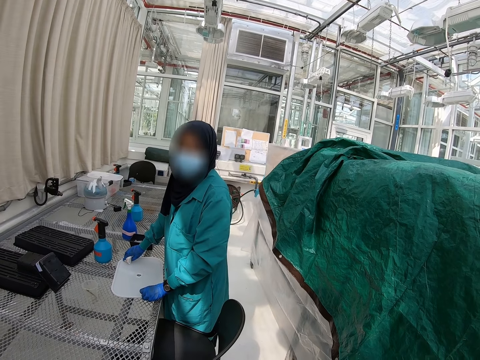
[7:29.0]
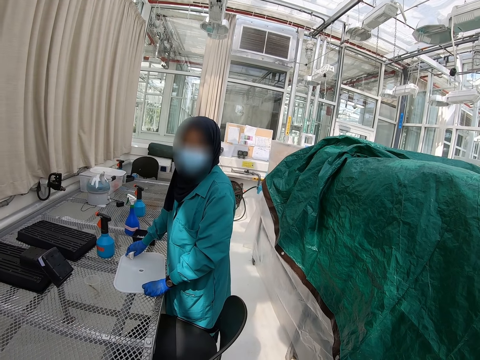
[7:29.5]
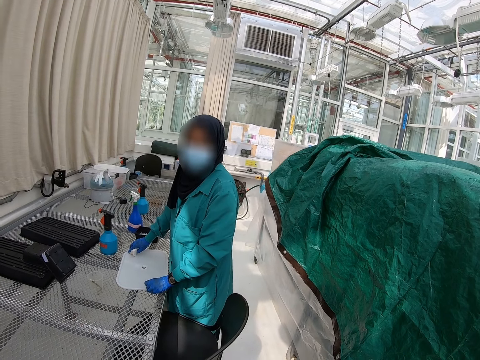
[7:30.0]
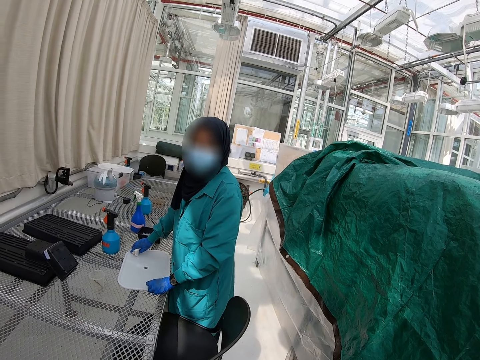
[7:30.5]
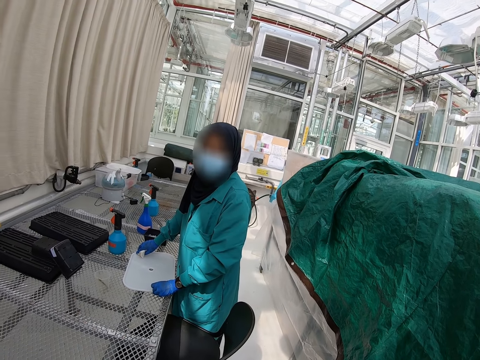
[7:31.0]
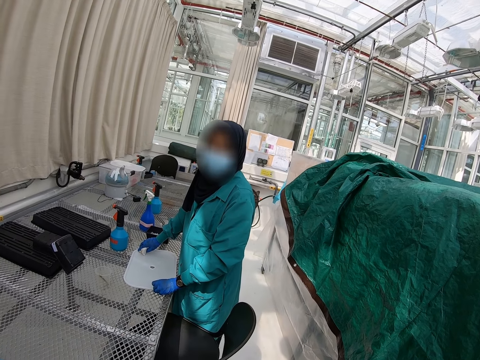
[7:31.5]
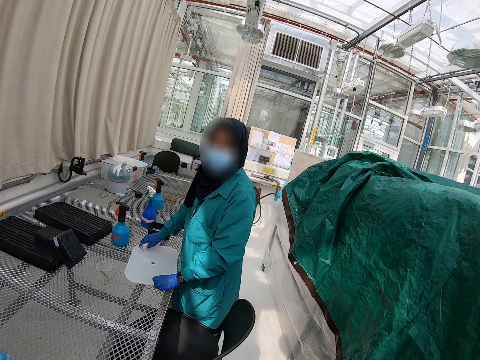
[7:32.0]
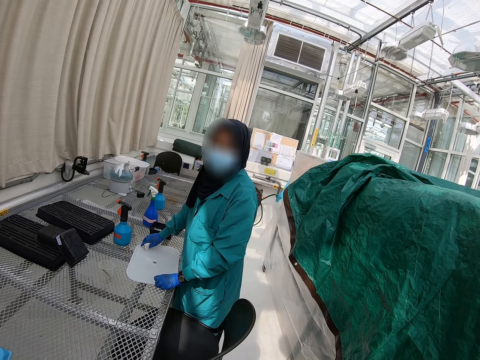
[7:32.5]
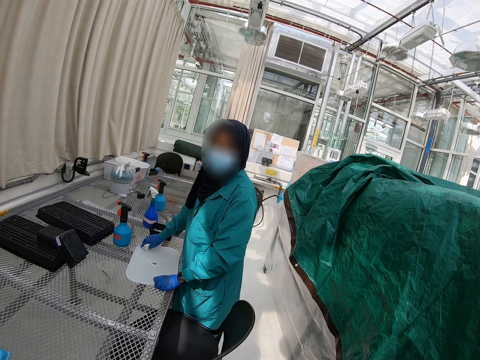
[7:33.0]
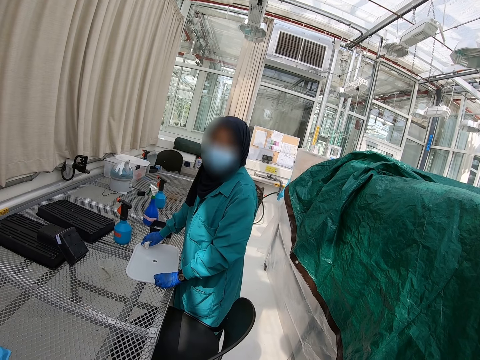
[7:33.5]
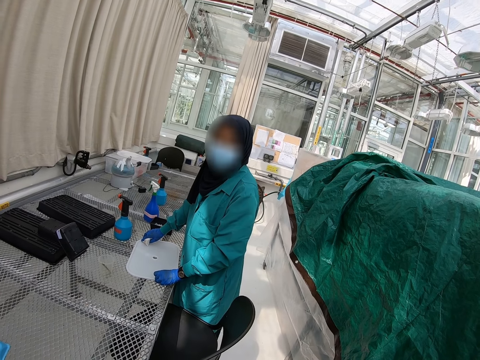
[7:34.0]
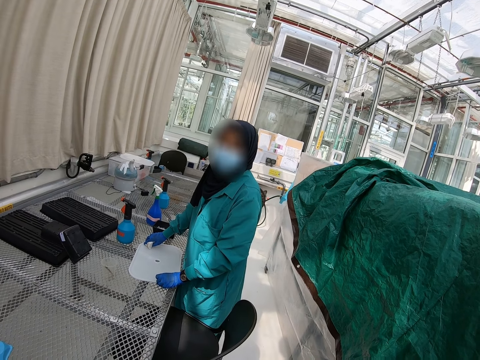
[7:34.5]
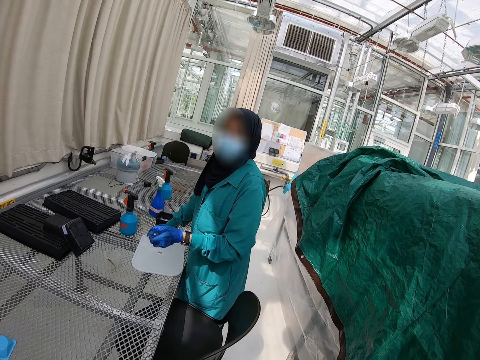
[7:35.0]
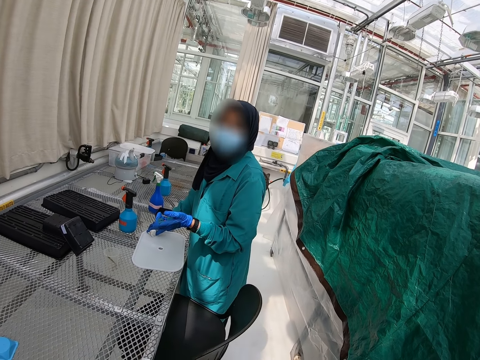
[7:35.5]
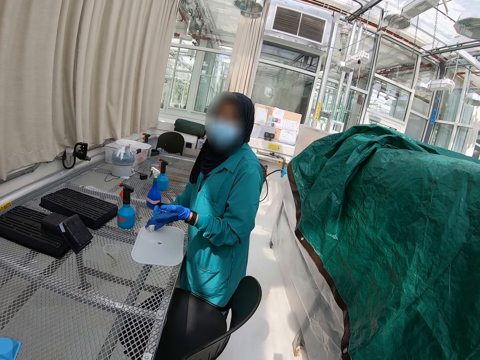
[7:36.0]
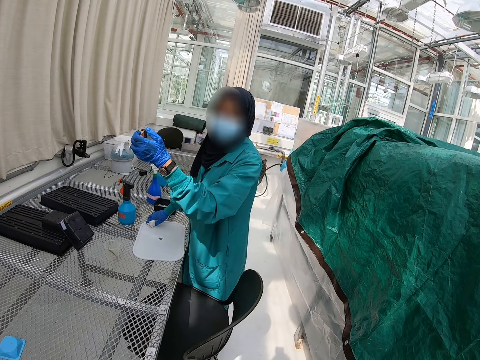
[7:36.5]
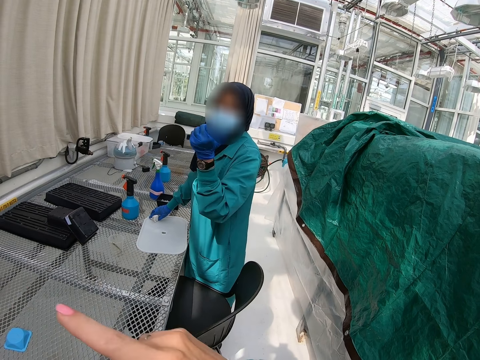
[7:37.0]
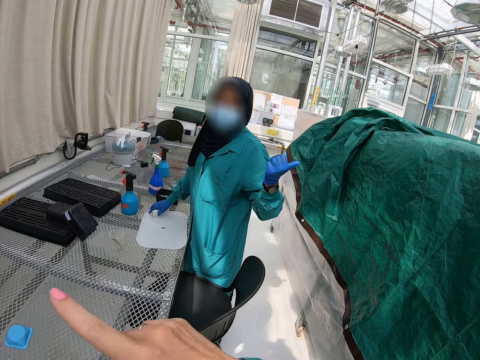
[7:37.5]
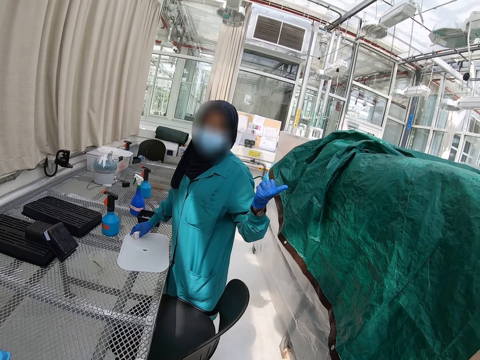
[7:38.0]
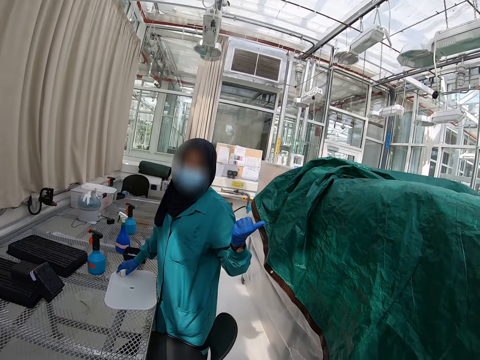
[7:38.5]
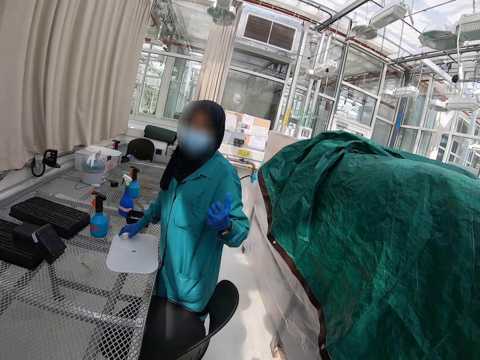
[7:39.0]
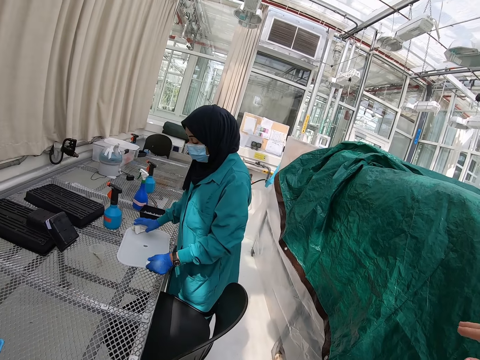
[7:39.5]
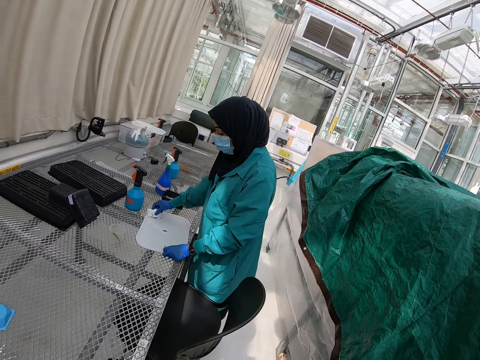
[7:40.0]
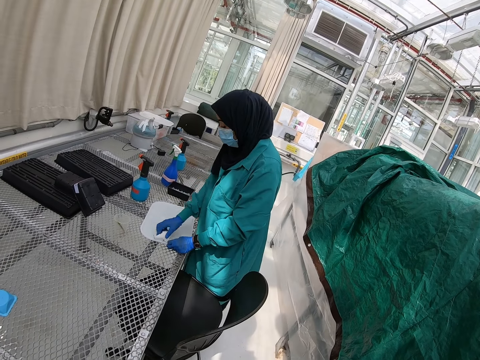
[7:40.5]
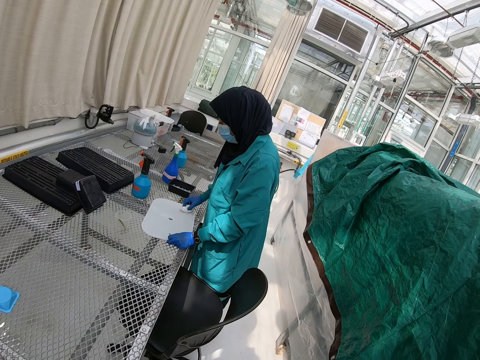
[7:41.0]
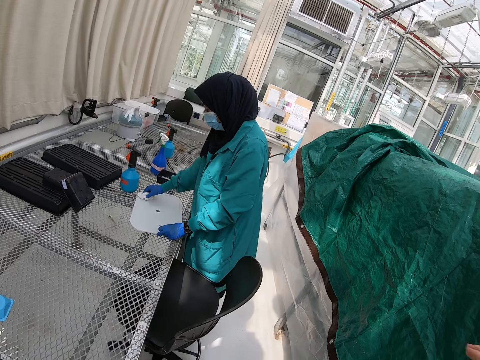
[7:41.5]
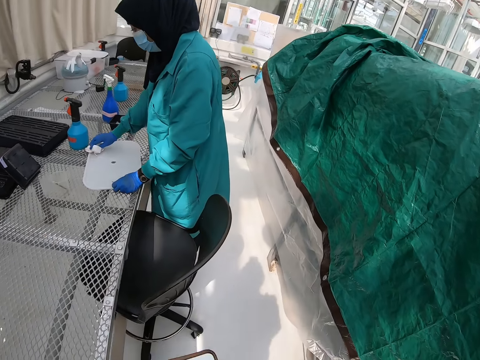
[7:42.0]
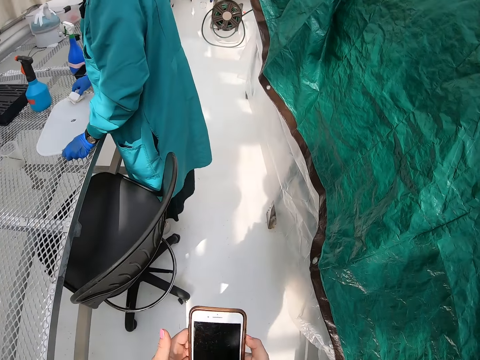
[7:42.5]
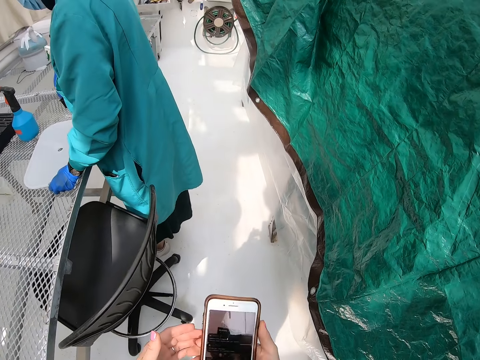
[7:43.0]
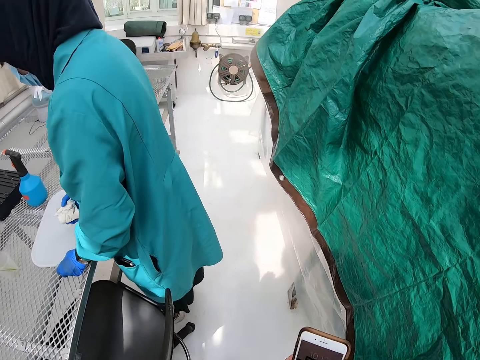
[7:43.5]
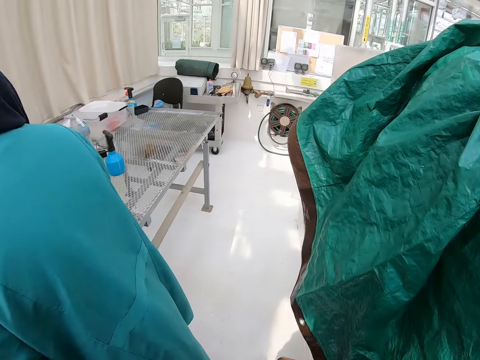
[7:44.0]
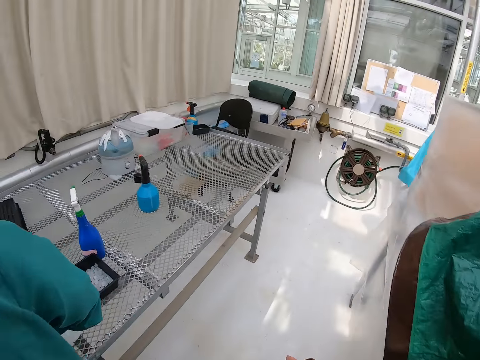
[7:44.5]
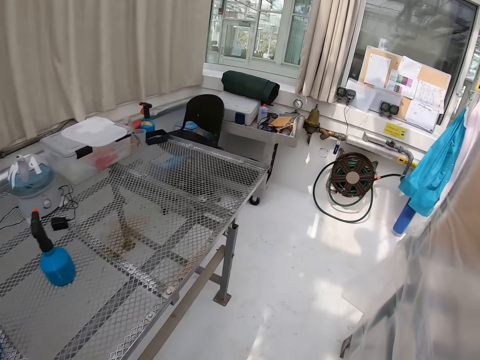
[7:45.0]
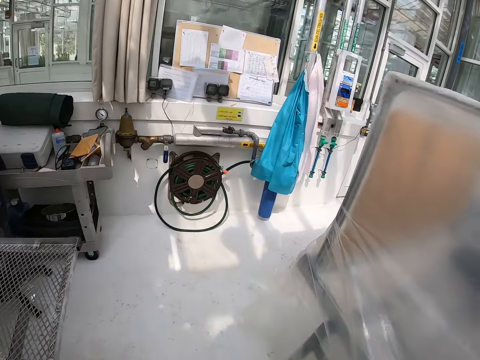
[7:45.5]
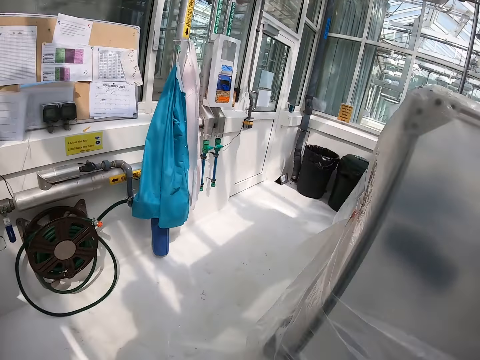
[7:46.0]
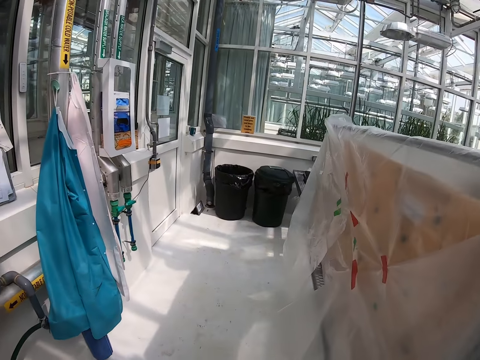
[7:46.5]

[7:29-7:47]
The camera wearer looks around a room. A lady looks around the room, and lifts up her hand. The camera wearer points at the windows. The lady wipes a board. The camera wearer walks on the floor. He holds his phone with his hands, operates the phone with his hands, and walks around the room.

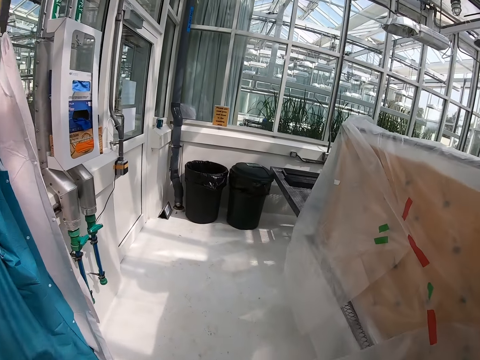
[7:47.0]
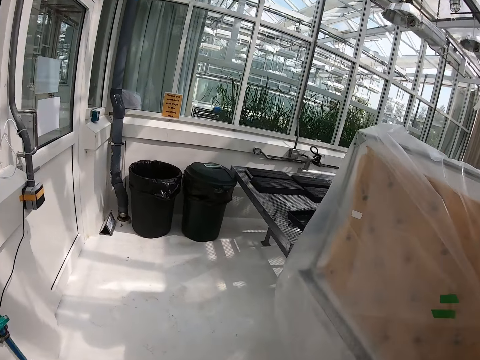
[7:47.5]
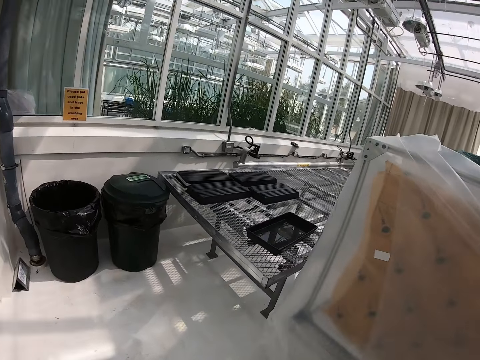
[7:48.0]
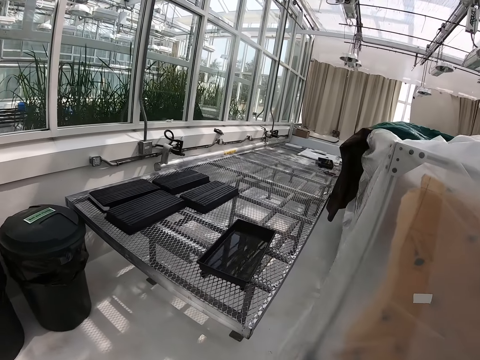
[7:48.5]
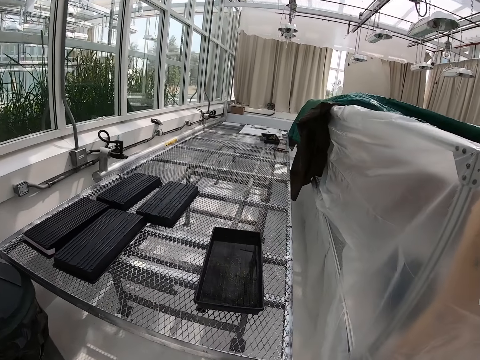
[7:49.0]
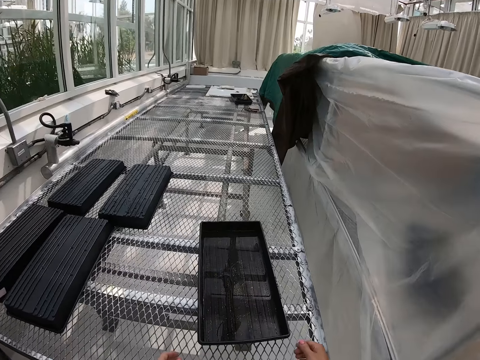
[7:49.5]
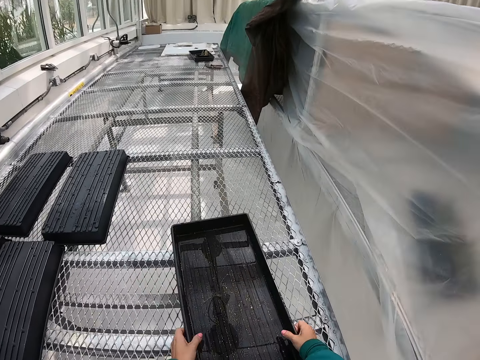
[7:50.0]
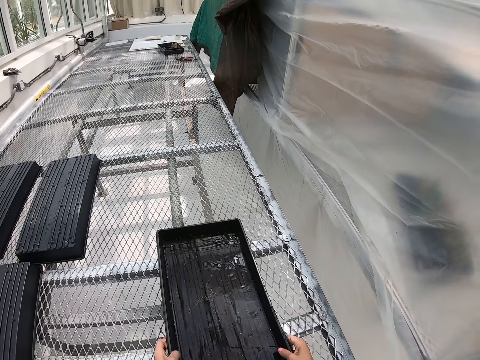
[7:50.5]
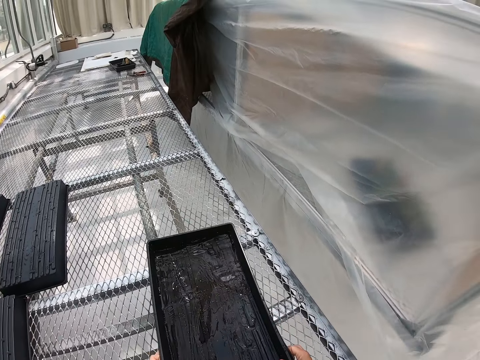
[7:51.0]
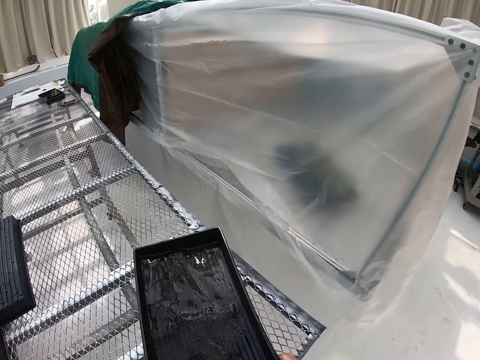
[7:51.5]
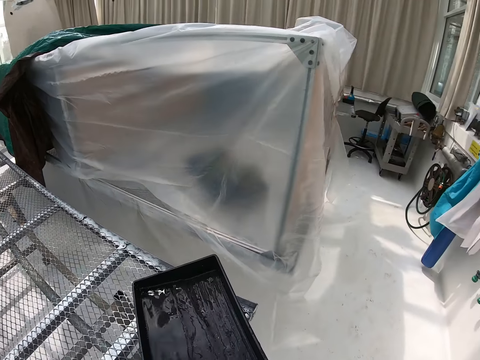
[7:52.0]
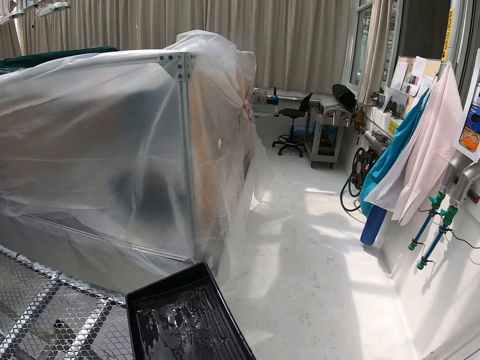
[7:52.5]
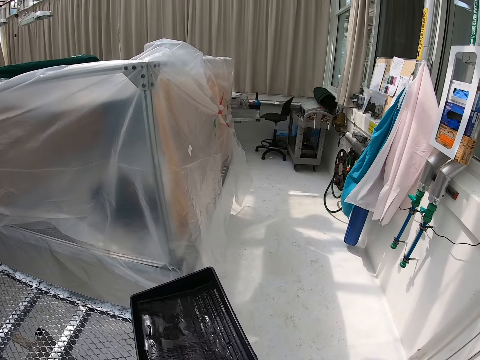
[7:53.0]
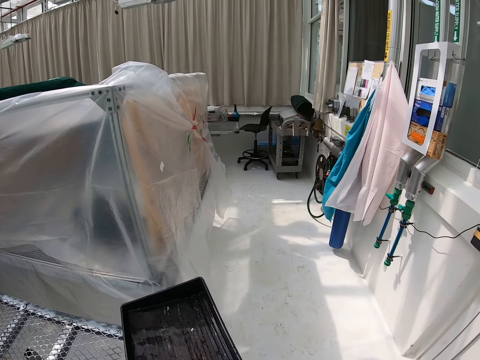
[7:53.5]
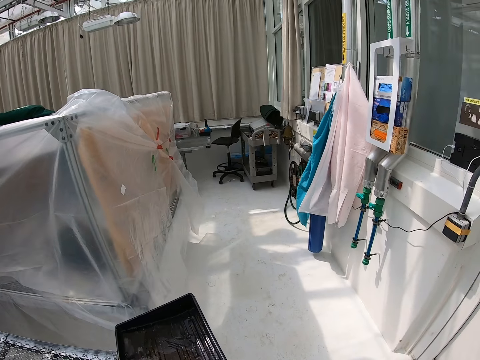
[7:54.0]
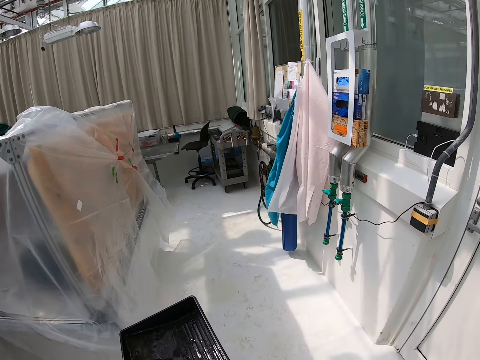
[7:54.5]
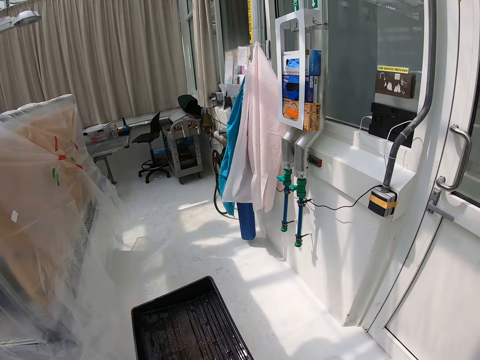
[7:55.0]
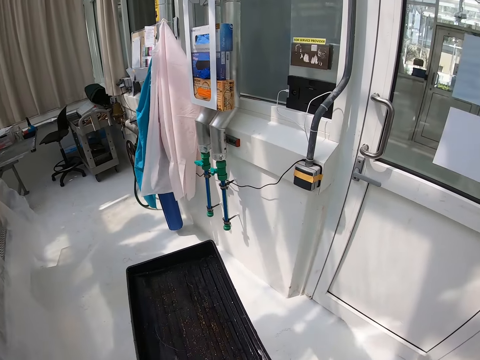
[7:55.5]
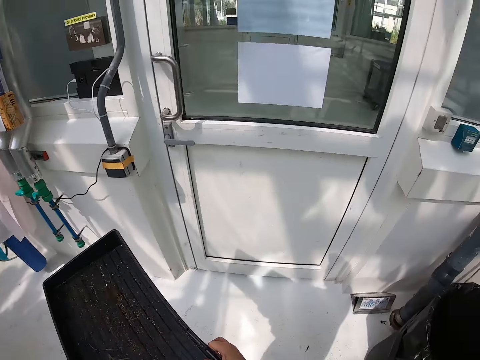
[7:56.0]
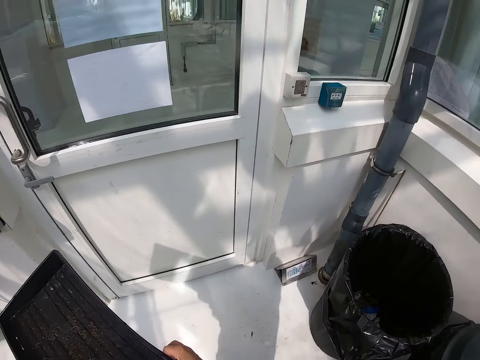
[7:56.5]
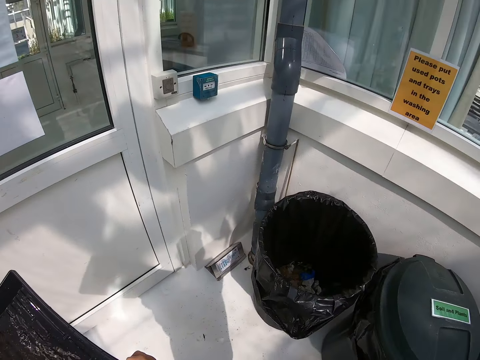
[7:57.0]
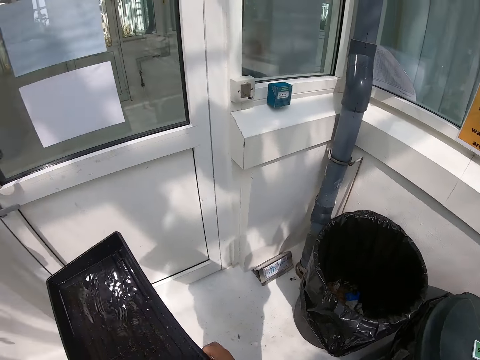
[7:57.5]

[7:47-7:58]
The camera wearer picks up the plastic tray on the wire mesh panel table. They walk around a room and stand on the floor.
